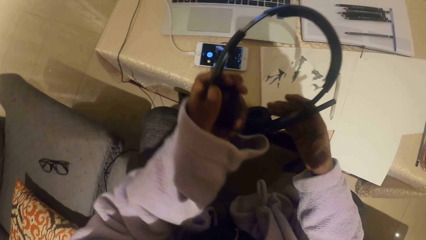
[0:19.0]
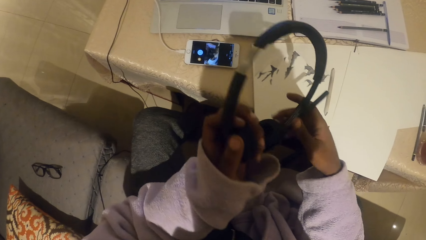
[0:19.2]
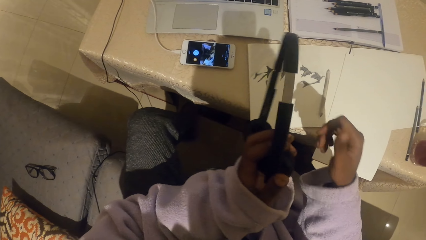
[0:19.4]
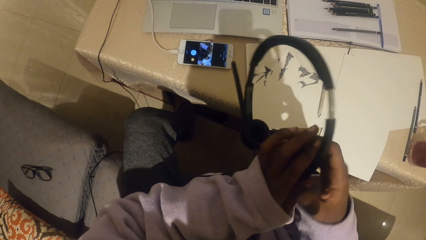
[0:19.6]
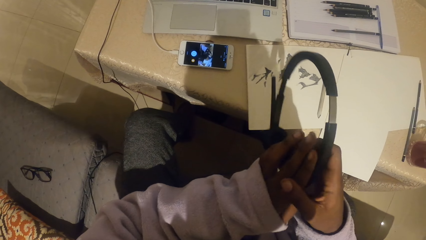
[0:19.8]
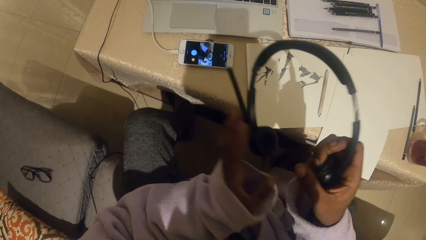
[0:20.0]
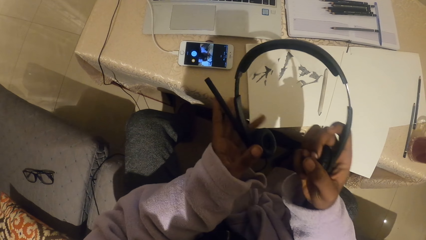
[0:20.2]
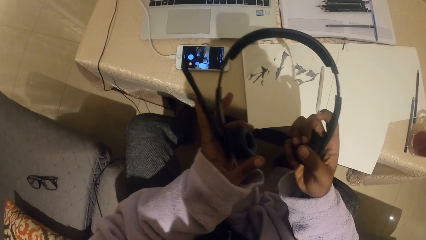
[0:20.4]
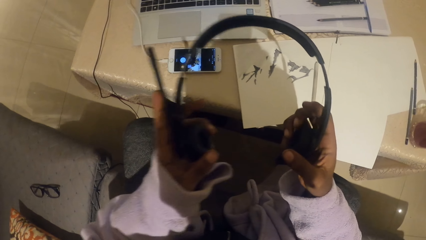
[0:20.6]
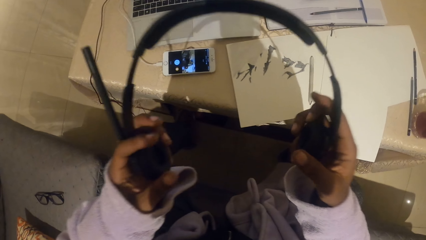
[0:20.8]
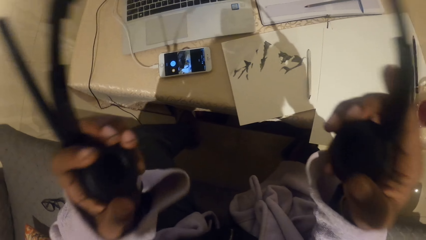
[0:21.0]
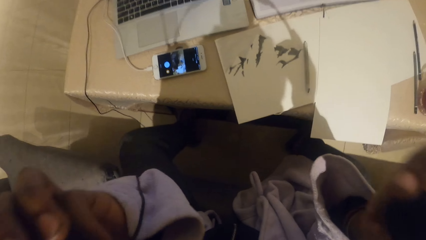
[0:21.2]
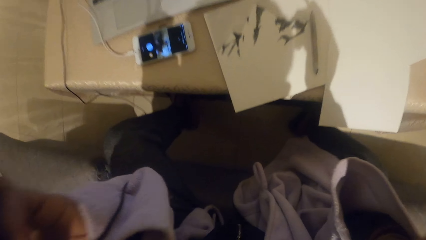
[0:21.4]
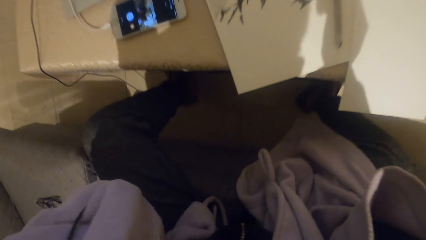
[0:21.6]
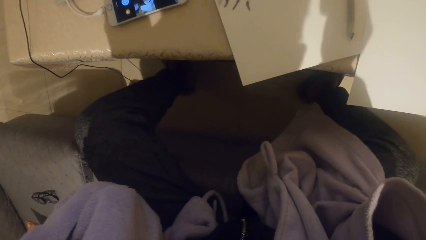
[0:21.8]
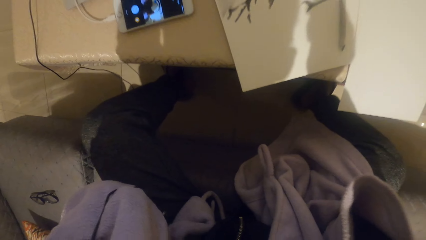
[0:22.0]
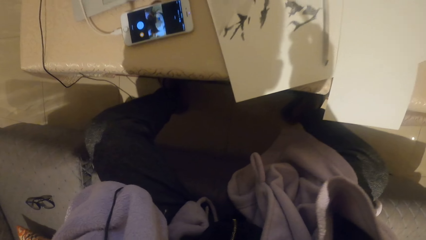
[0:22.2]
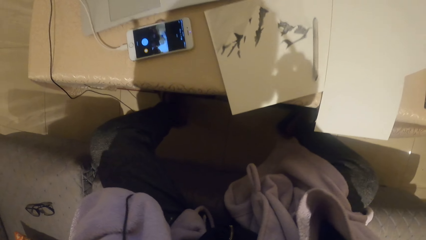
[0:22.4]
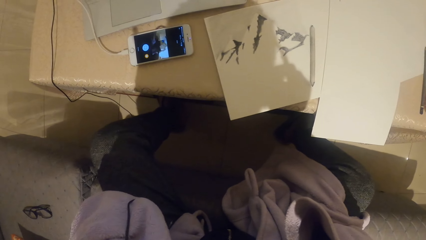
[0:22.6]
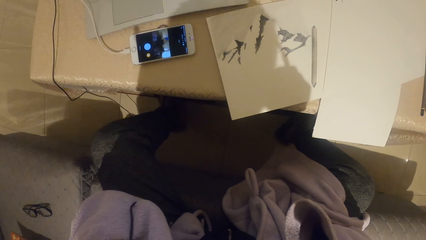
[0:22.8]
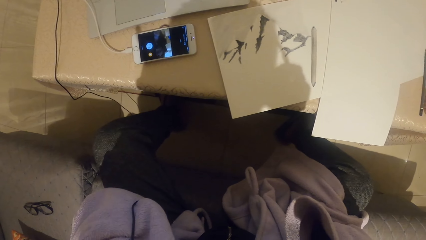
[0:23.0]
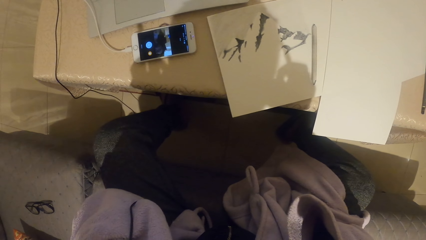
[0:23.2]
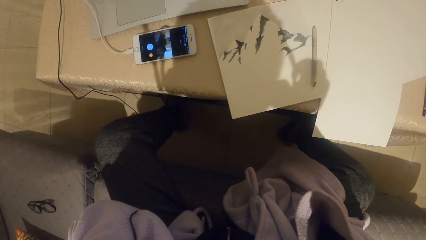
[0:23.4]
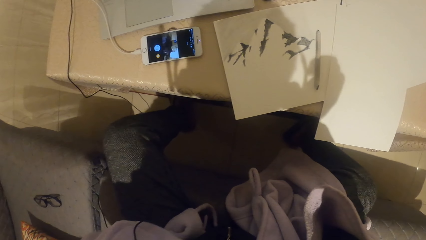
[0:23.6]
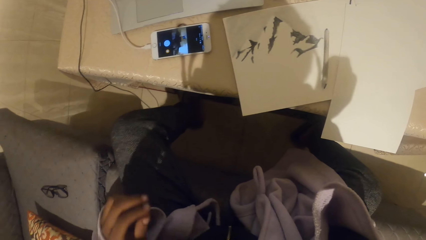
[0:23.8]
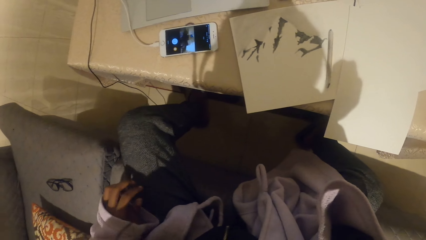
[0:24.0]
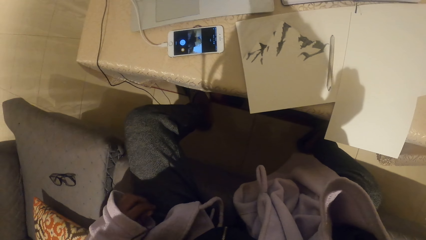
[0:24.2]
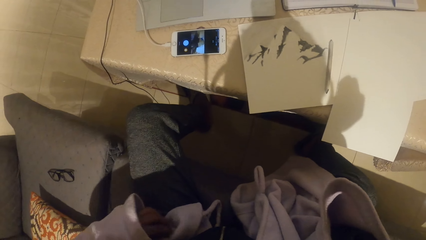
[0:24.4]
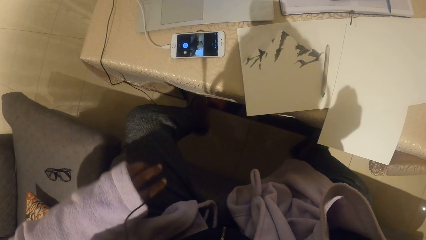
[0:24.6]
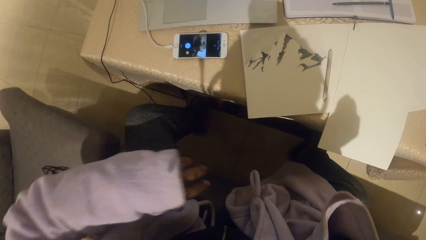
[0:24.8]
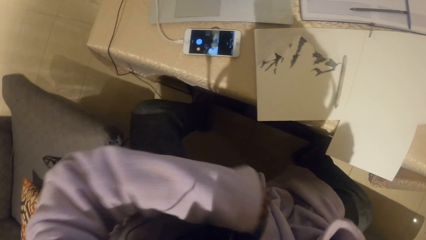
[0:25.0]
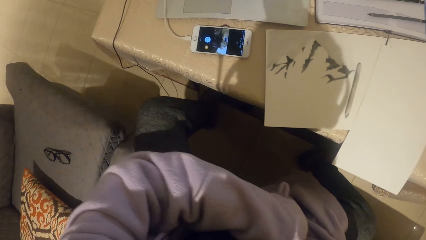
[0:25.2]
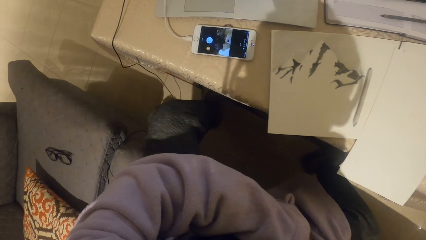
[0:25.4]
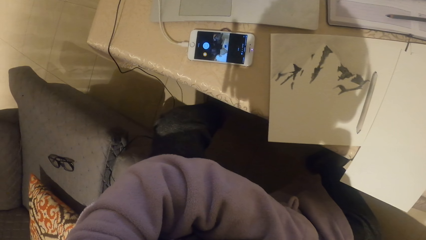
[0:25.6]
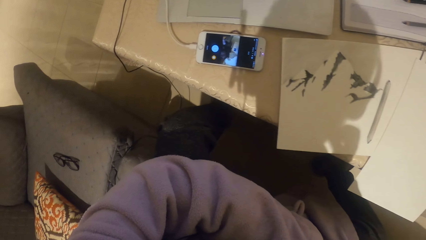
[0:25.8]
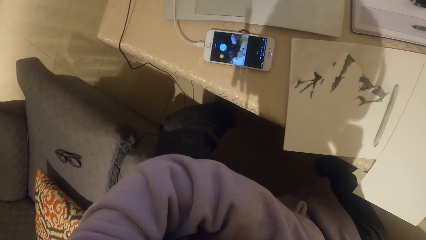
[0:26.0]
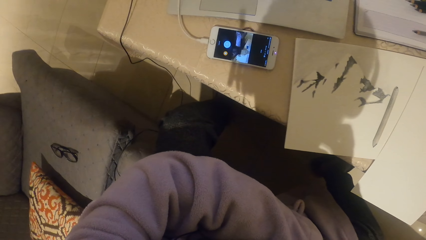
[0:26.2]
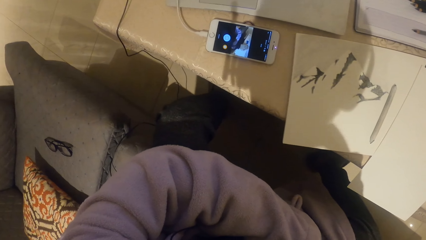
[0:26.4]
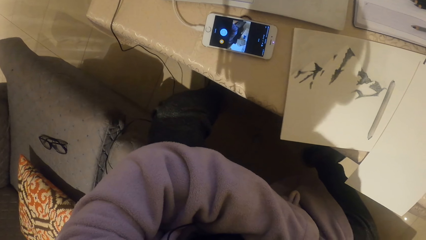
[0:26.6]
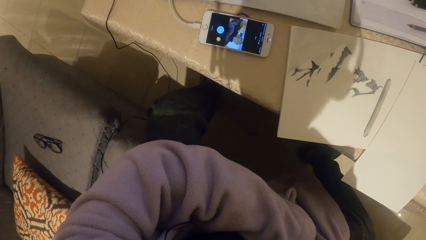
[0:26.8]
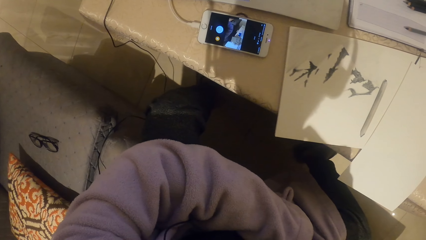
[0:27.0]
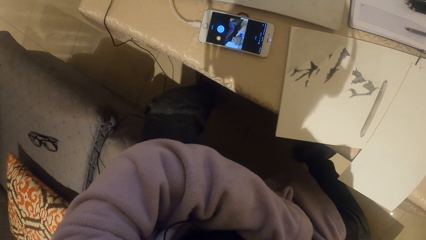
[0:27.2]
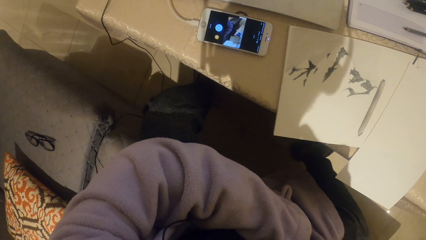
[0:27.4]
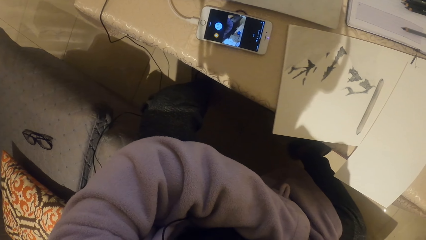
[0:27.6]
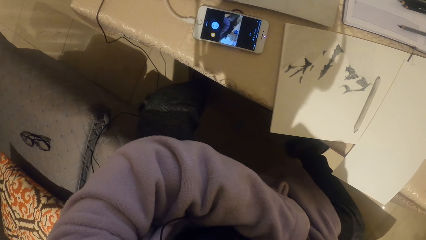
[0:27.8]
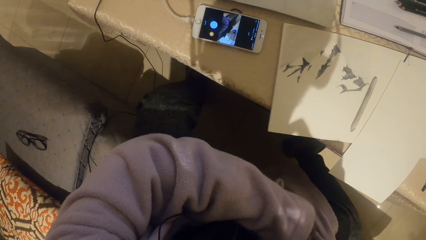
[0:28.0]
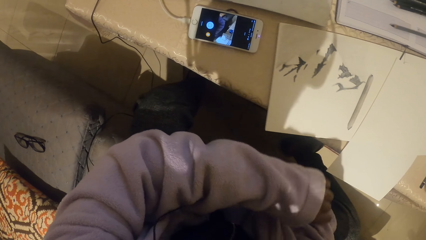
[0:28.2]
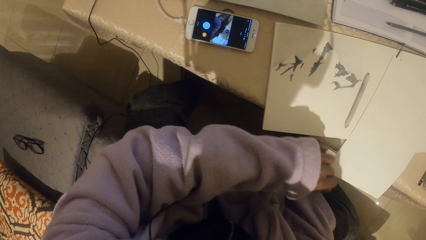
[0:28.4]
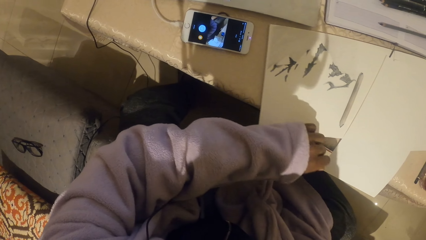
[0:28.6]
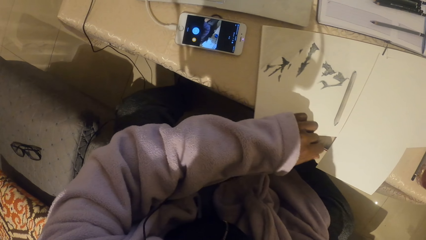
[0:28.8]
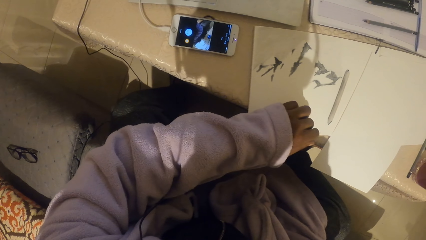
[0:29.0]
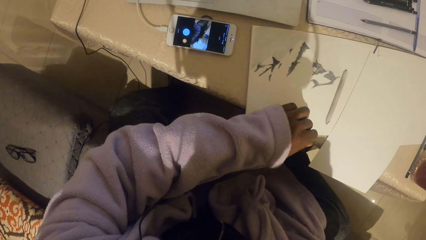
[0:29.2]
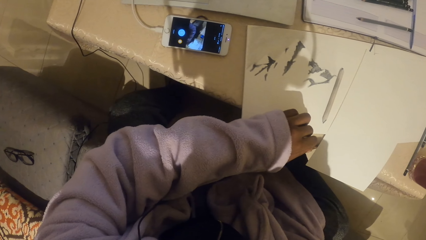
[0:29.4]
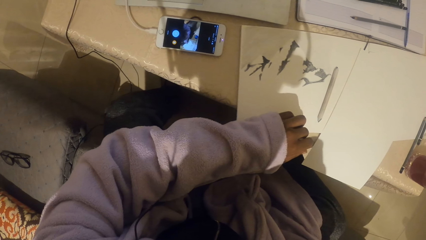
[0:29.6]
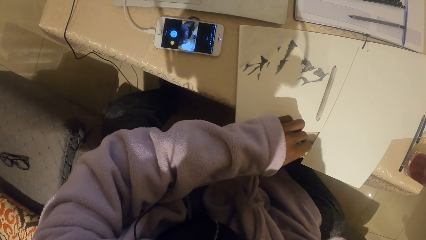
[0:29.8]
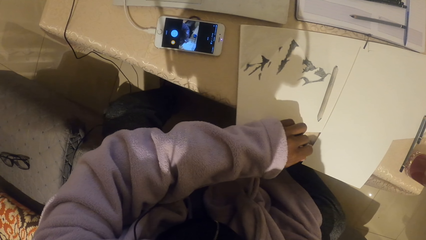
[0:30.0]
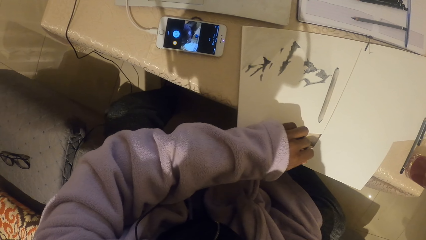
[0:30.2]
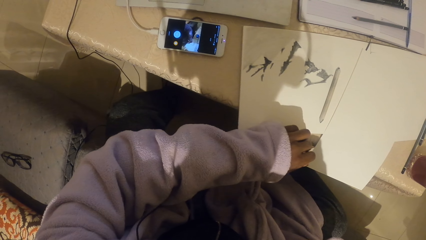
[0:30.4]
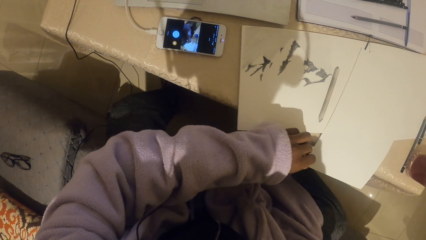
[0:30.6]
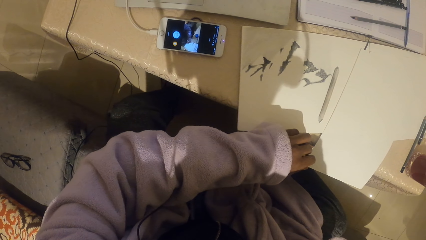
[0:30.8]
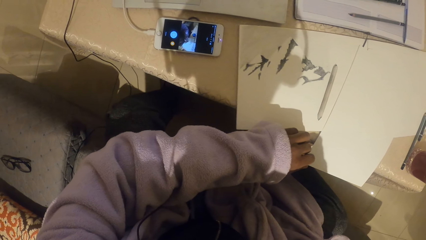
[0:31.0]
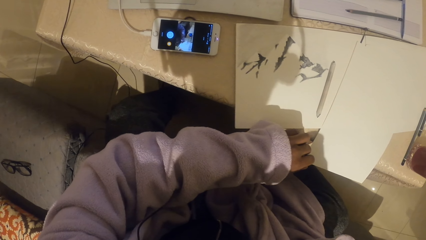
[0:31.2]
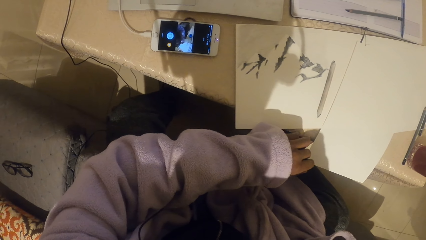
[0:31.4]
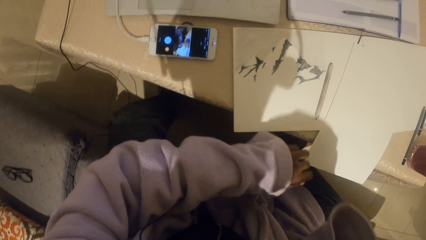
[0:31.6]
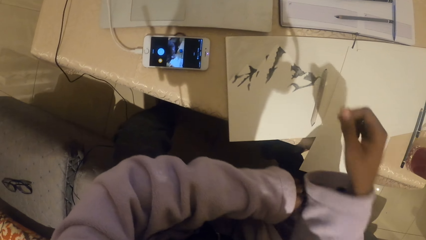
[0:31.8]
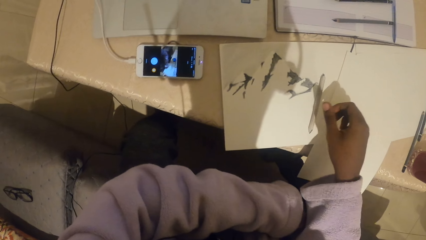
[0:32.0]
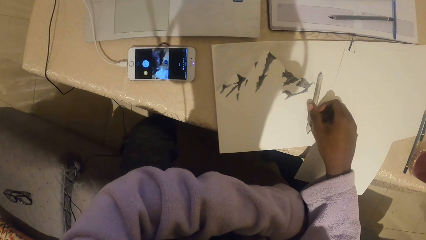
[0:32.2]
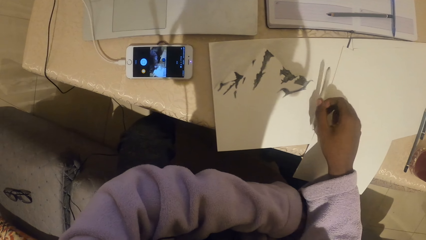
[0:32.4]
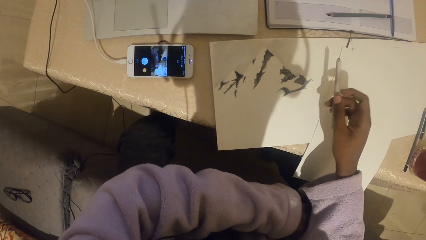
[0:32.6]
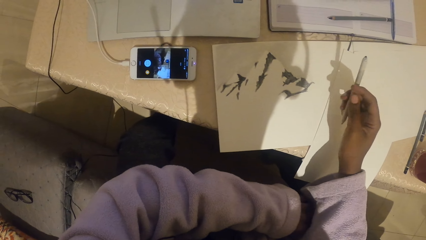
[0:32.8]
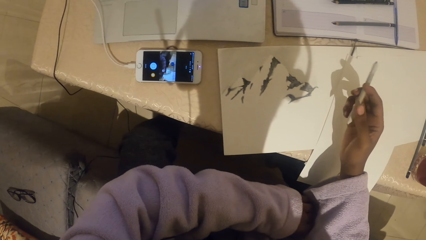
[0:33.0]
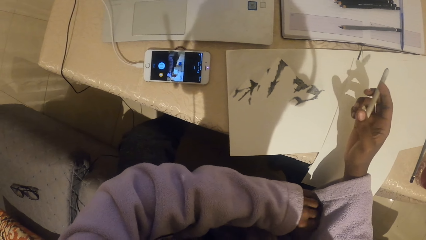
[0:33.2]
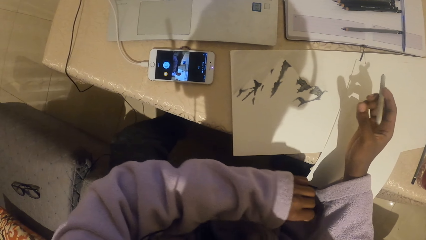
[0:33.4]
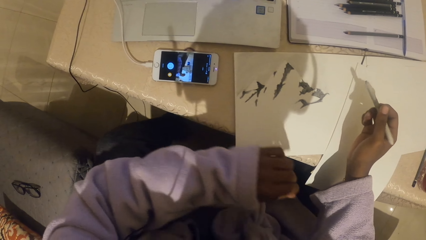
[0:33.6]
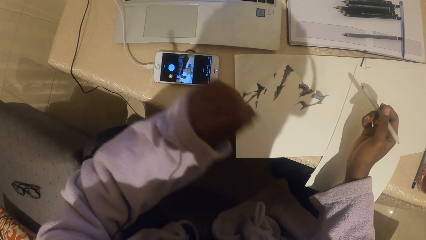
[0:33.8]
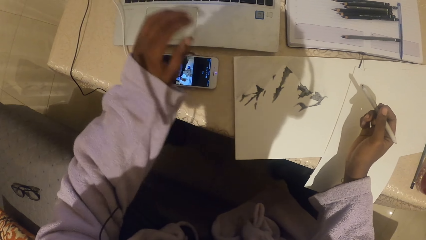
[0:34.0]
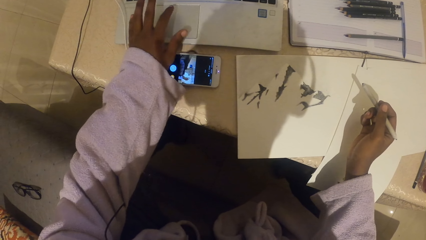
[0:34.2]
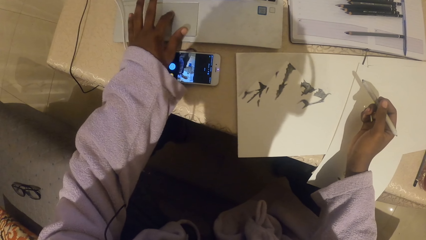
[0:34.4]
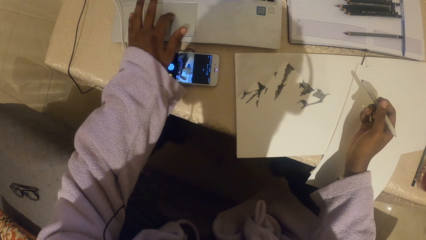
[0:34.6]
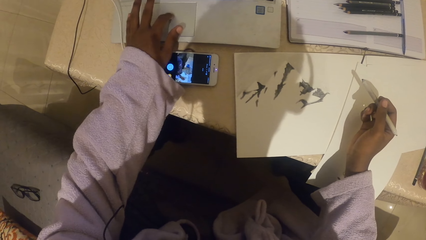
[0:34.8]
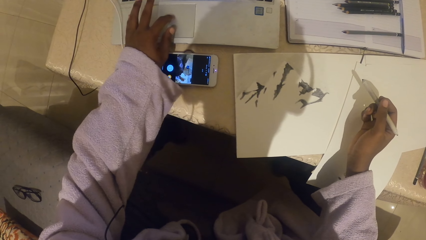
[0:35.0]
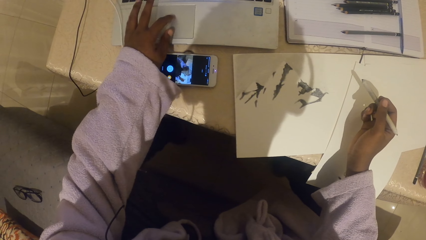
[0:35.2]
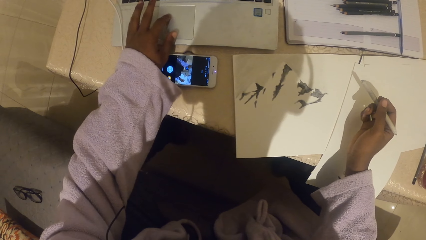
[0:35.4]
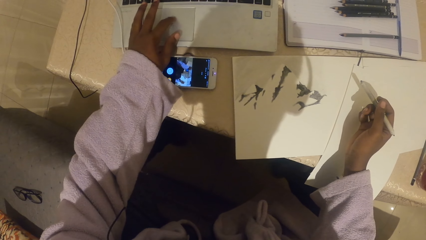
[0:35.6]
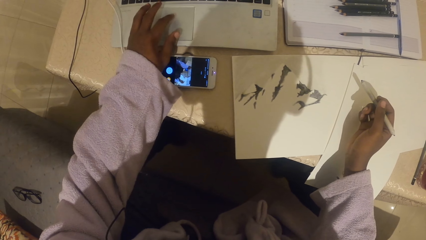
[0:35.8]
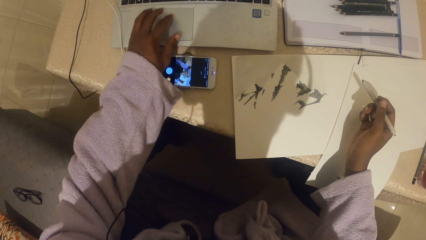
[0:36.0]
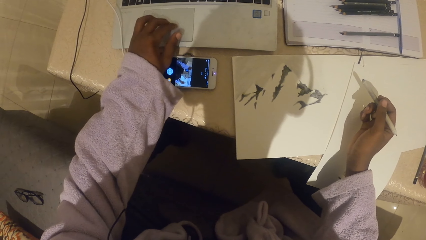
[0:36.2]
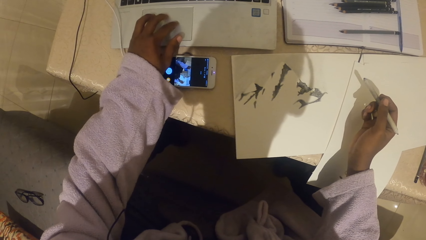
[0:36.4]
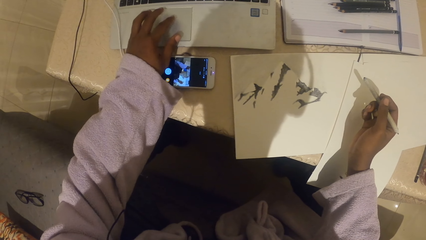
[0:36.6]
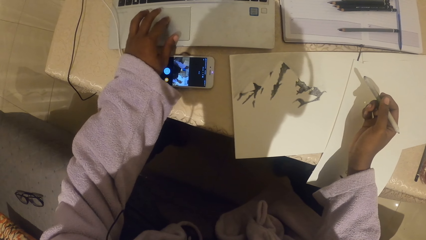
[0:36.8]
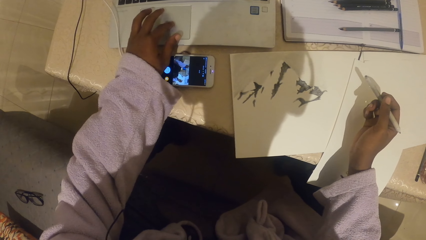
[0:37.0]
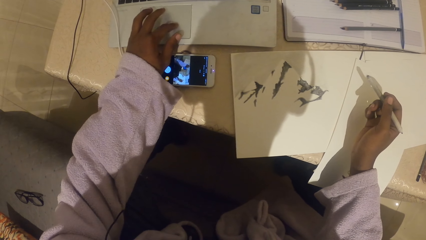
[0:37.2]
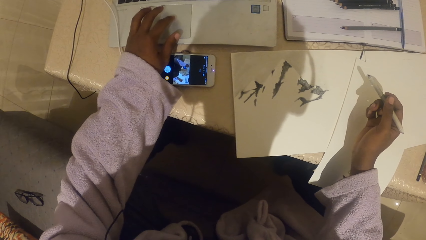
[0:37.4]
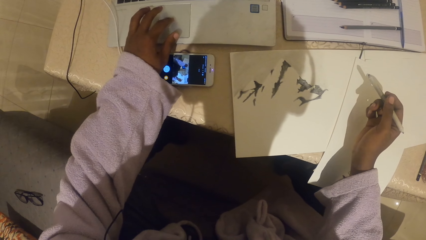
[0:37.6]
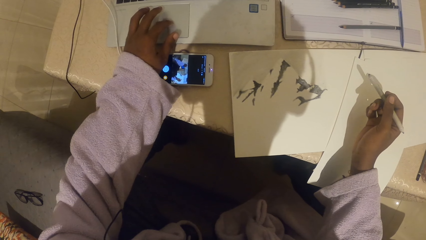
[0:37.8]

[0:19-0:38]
The camera wearer puts on the headphones. They pick up a pencil from the table. They move a finger across the touchpad.
